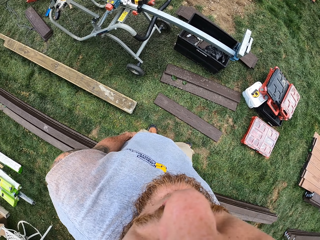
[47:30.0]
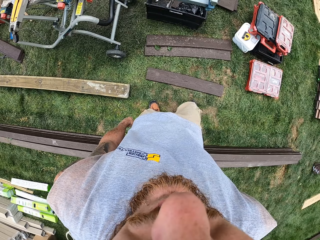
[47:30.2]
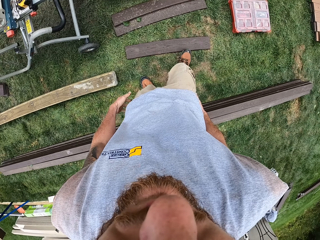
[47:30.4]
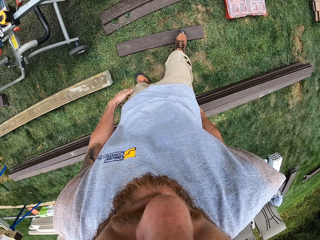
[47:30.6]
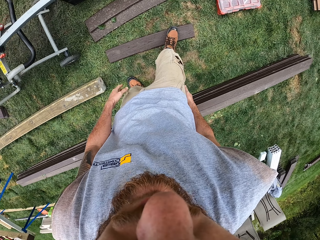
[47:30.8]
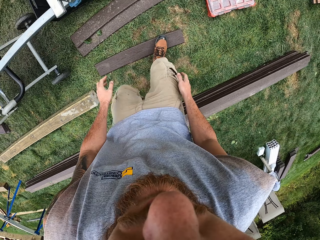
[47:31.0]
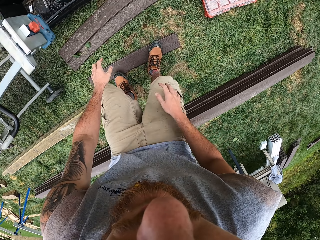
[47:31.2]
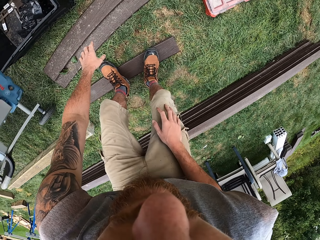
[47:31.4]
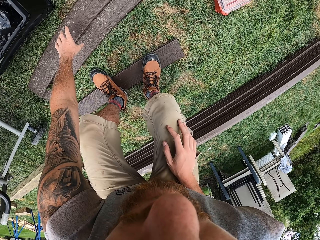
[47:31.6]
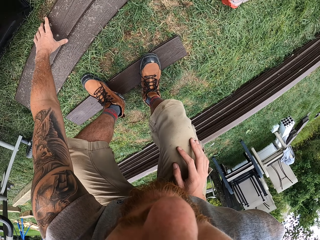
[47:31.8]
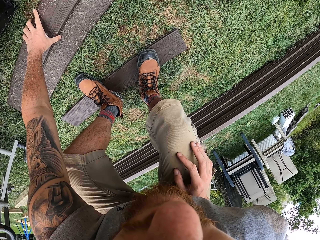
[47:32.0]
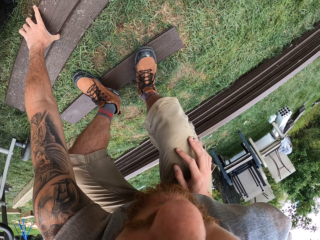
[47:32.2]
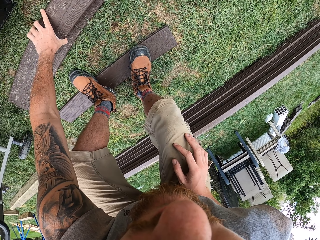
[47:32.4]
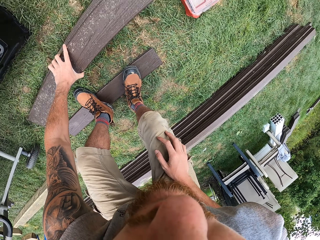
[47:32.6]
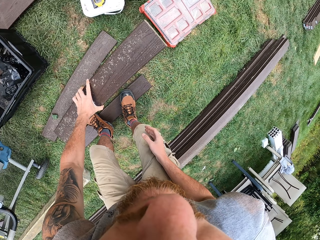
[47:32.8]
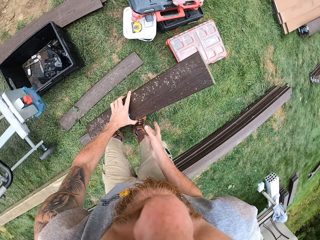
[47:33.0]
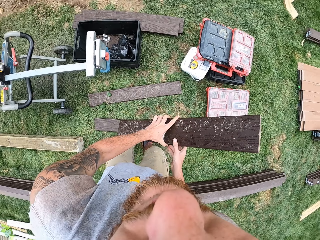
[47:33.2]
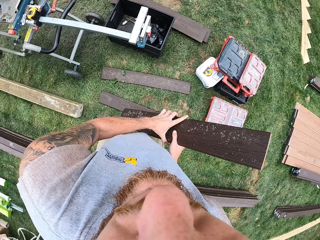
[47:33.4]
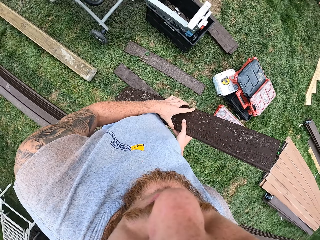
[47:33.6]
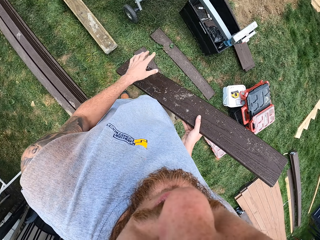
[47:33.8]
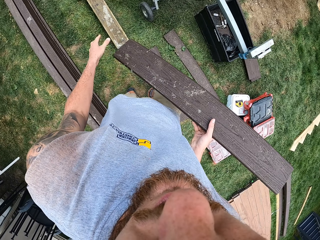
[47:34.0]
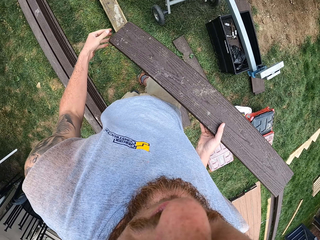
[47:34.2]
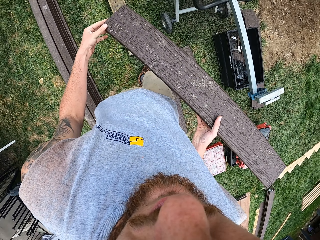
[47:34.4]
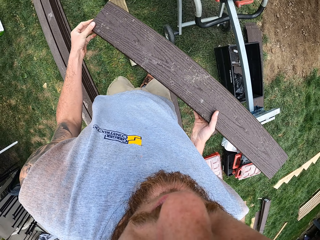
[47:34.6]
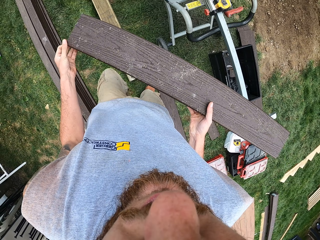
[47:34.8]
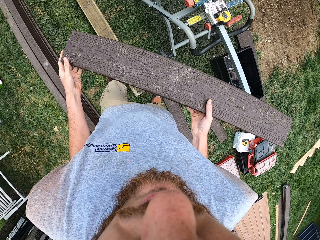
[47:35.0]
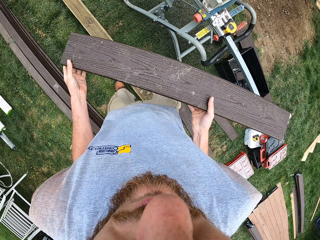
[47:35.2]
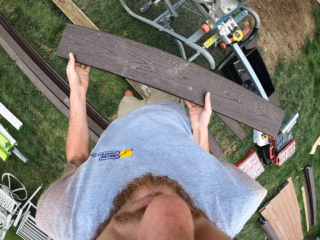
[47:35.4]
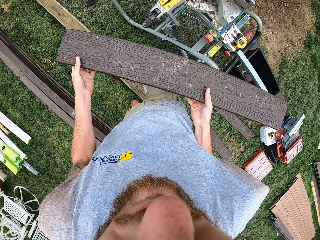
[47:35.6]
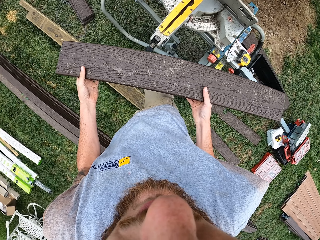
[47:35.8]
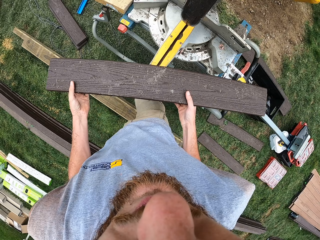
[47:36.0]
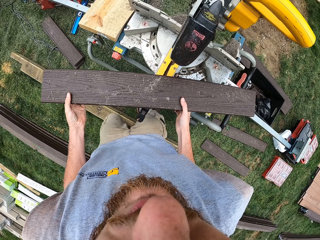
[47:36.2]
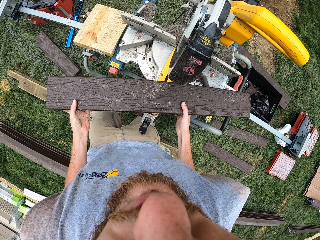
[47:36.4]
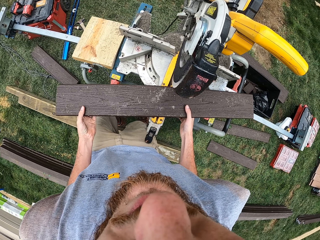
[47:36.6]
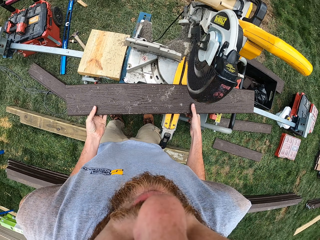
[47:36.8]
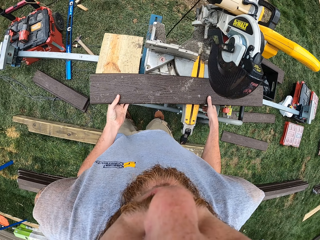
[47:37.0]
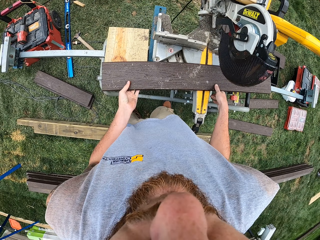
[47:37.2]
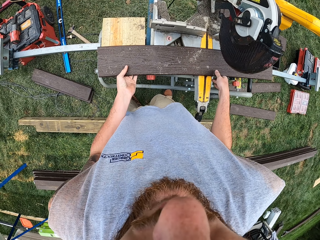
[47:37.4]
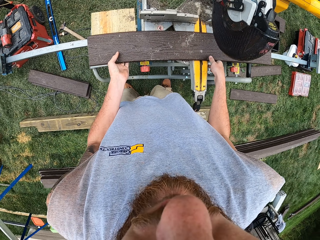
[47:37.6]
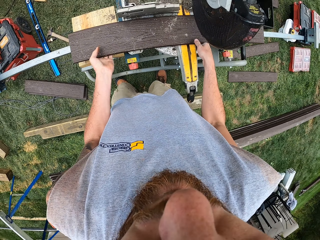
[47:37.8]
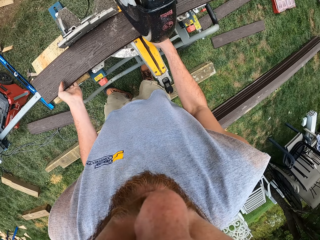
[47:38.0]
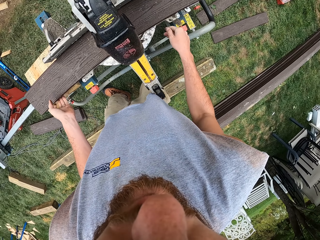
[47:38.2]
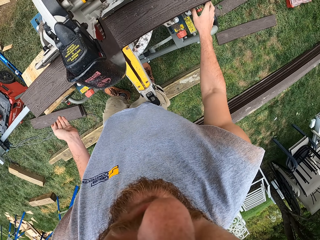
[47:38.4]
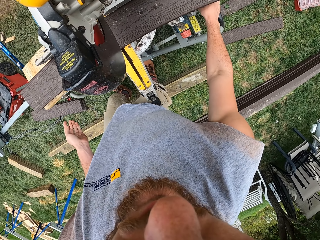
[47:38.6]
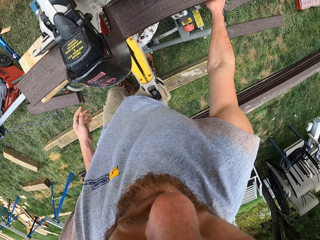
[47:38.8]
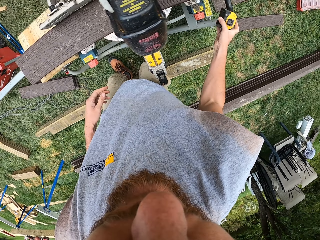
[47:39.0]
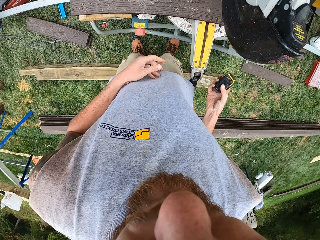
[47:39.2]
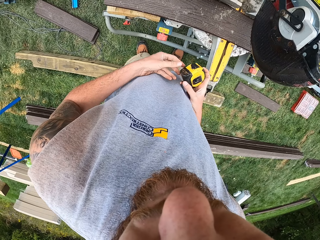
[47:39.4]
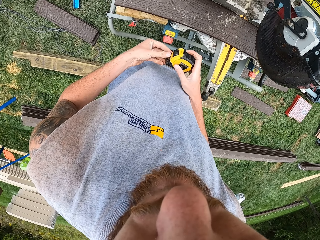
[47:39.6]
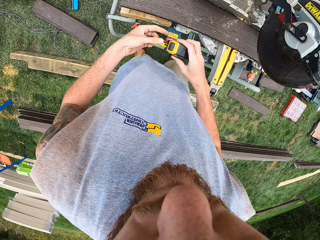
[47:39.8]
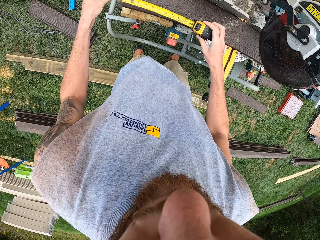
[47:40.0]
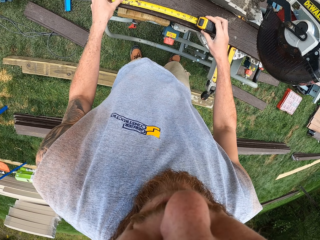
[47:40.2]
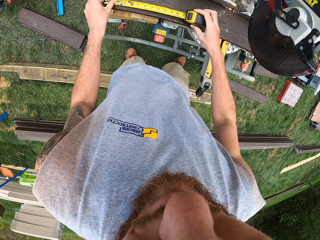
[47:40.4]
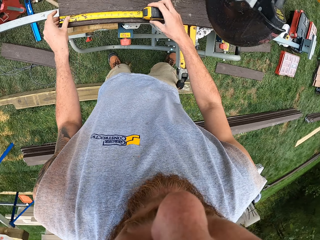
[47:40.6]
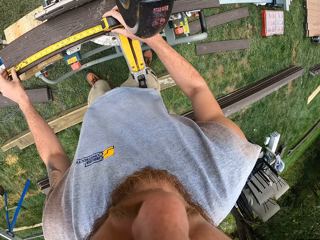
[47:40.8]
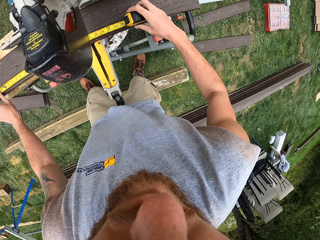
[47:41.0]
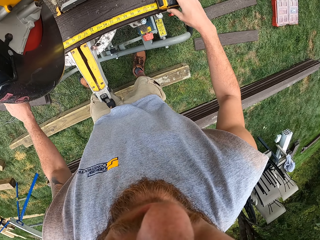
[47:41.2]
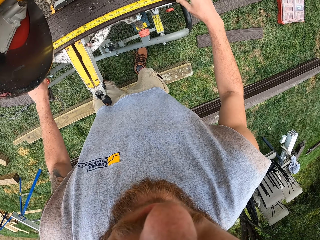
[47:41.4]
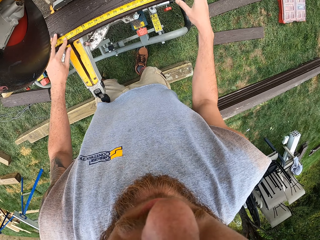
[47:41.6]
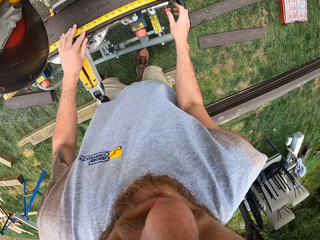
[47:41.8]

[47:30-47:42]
The camera wearer steps on the timber and bends towards the timber. They pick the timber from the ground. They move towards the wood cutter machine. They move around the compound. They put the timber on the wood cutter. They pick a tape measure from the stand. They spread the tape measure on the timber. They measure the wood.

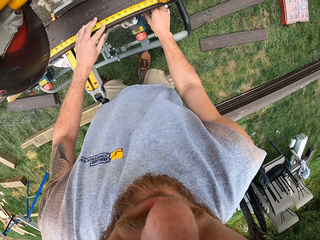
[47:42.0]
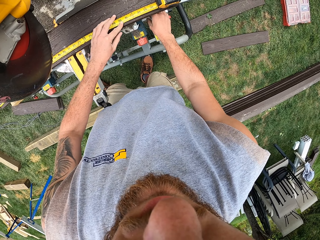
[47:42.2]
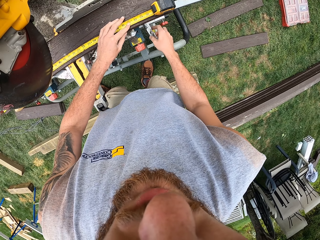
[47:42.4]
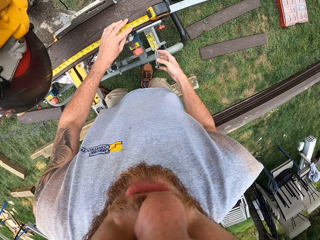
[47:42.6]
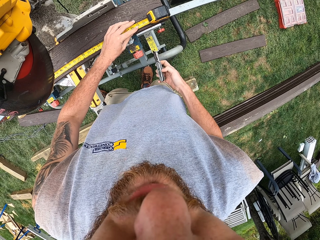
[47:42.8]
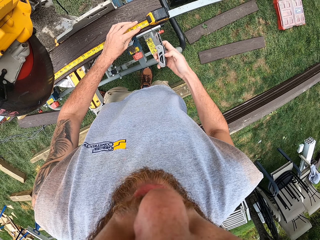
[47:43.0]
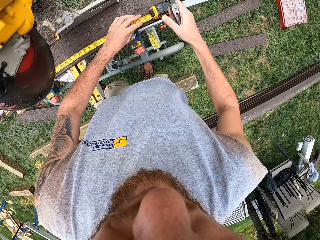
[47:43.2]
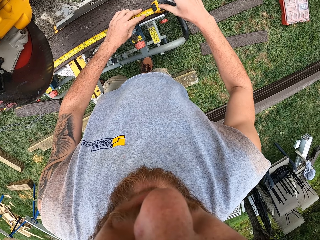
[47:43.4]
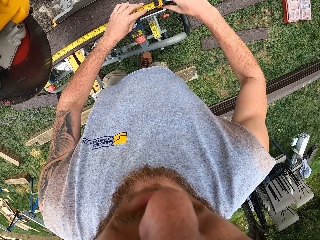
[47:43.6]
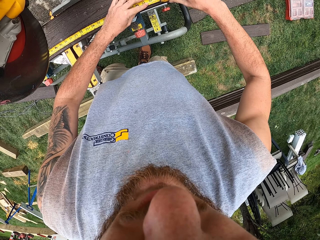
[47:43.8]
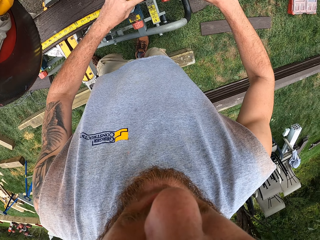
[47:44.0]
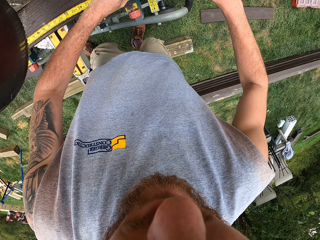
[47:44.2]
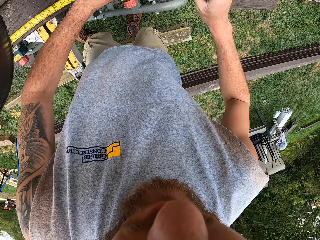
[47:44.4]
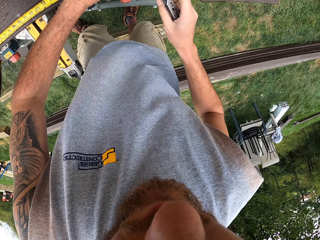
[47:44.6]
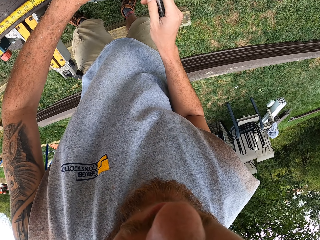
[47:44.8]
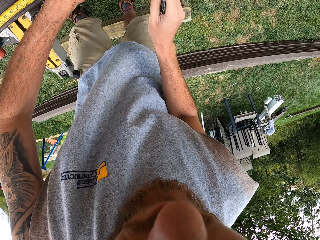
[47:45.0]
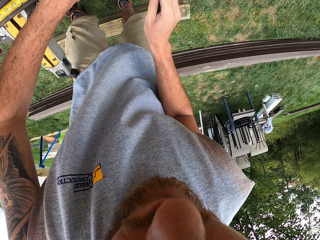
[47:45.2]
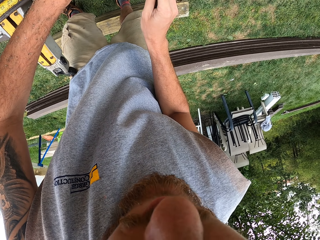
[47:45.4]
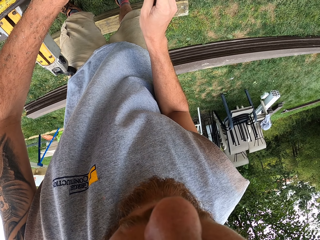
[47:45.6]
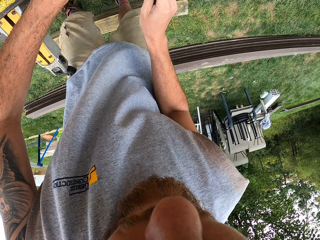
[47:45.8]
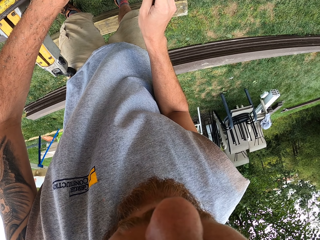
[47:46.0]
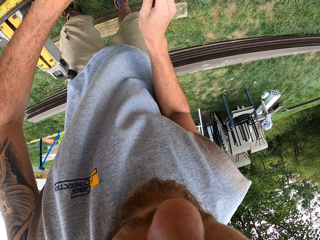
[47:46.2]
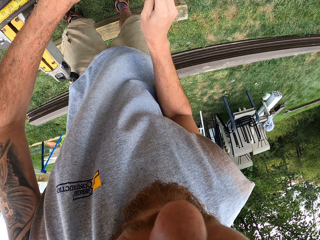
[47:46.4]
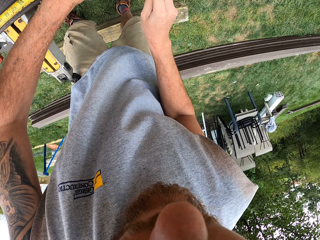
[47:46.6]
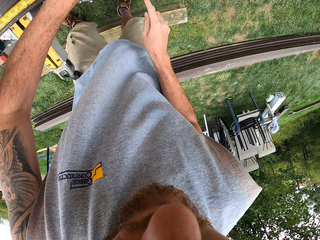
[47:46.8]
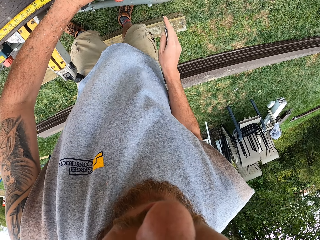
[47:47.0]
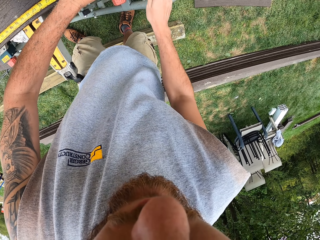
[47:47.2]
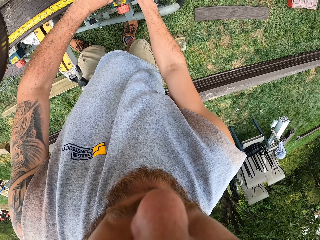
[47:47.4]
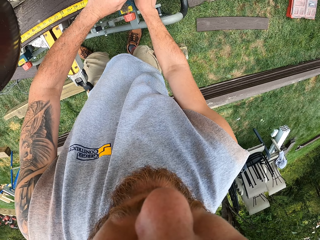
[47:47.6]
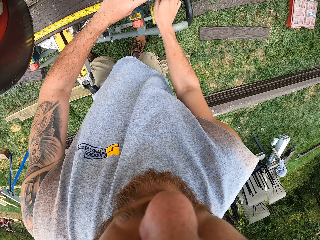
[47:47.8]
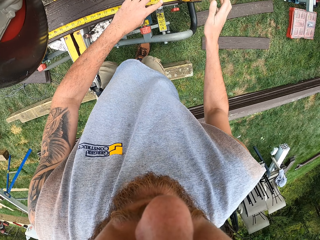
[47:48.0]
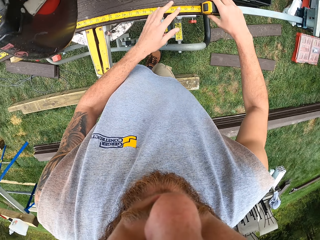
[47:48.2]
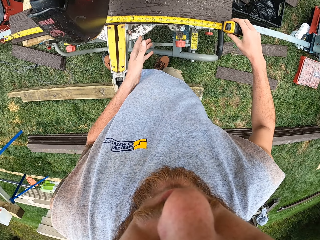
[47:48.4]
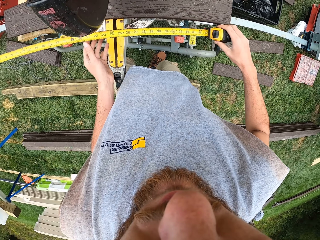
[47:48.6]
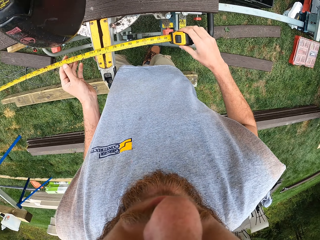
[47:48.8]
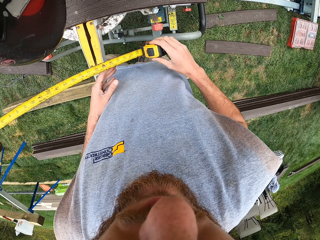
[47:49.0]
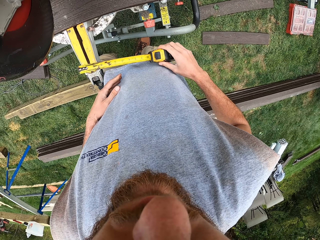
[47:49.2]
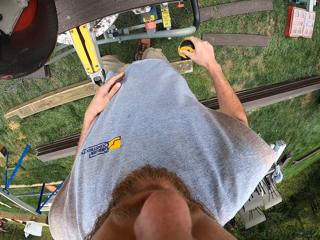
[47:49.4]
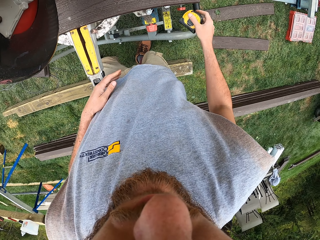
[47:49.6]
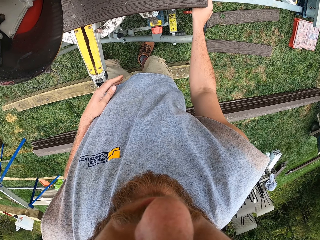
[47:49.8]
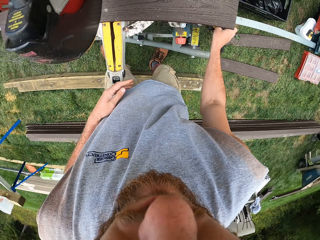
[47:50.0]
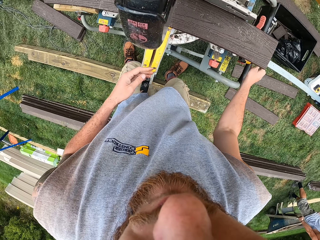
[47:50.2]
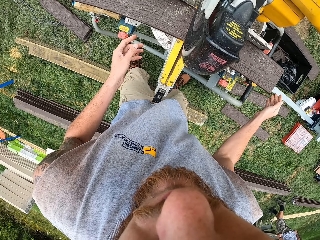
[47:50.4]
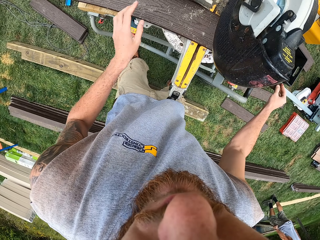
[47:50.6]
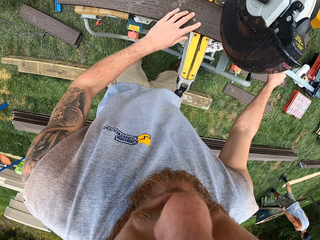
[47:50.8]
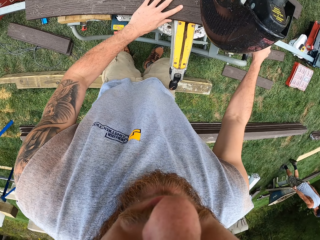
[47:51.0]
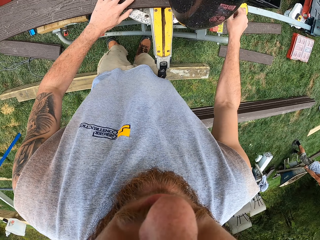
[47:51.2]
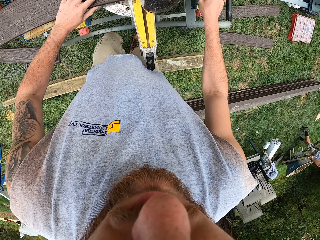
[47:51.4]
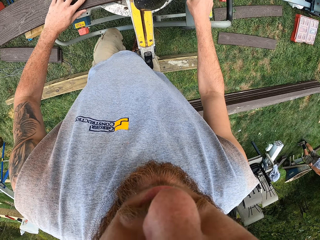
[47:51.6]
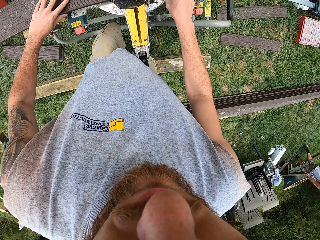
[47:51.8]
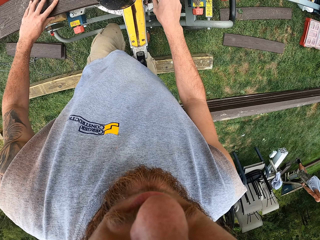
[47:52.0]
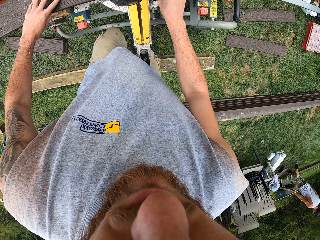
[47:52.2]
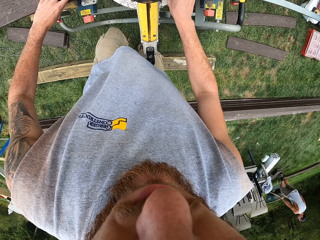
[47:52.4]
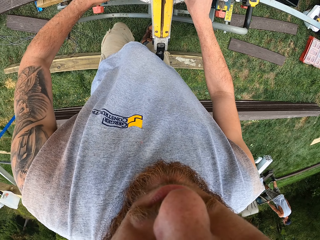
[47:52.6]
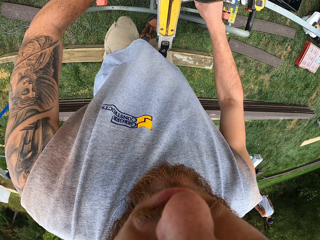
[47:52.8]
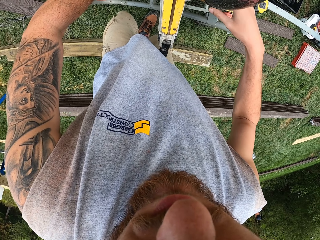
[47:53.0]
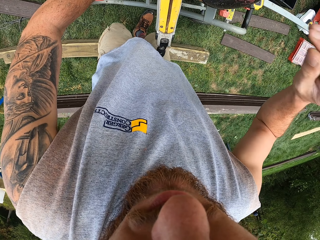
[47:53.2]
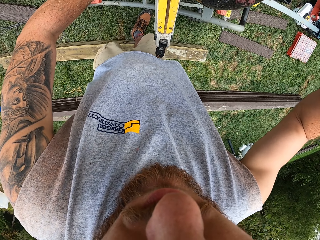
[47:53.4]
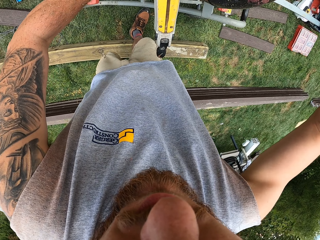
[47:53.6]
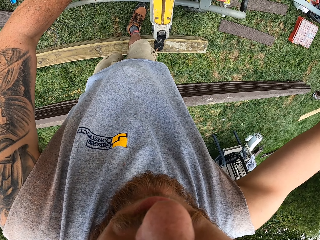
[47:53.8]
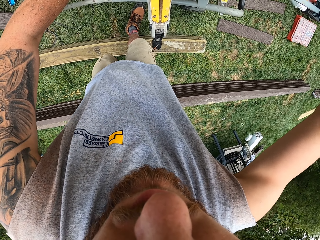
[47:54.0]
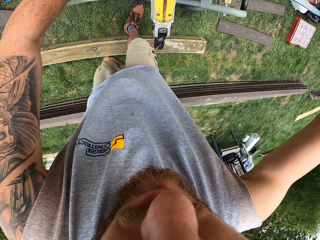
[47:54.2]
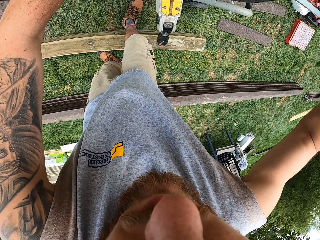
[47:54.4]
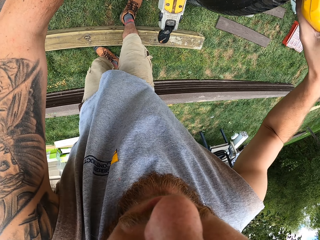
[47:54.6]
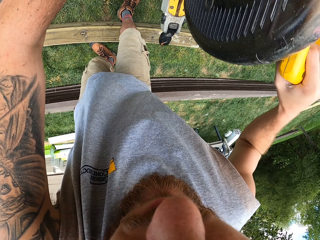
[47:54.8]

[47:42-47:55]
The camera wearer picks a razor from the stand. They hold a knife. They touch the tape measure. They mark something with the razor. They remove the tape measure from the timber. They put the tape measure on the stand. They move the timber on the wood cutter machine. They touch the wood. They raise the right hand.
